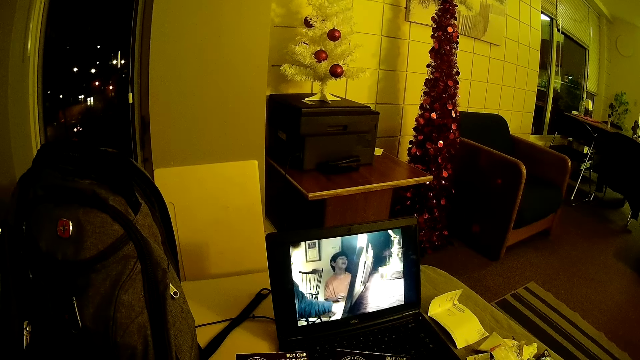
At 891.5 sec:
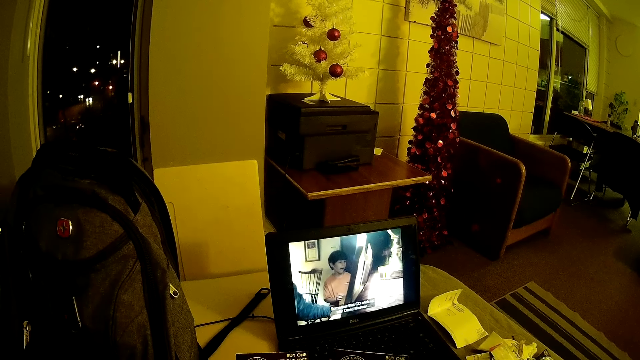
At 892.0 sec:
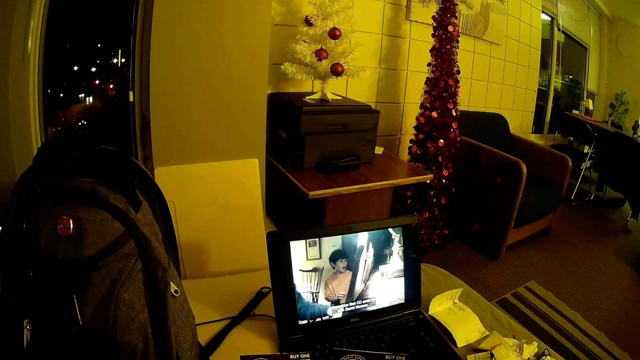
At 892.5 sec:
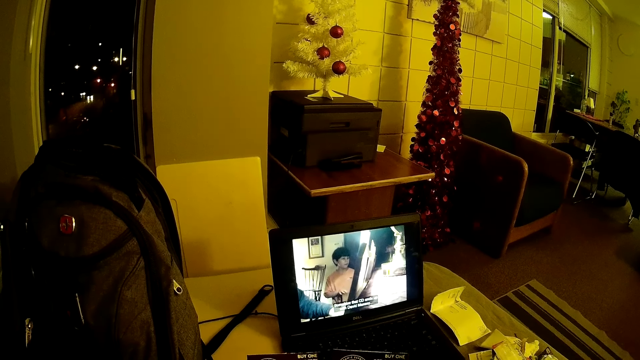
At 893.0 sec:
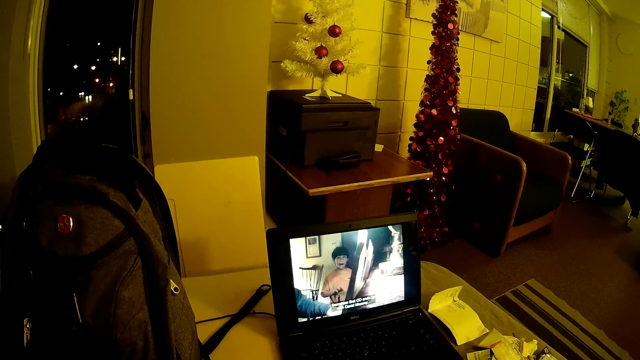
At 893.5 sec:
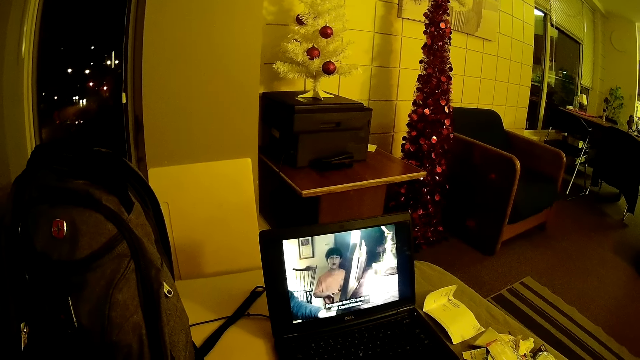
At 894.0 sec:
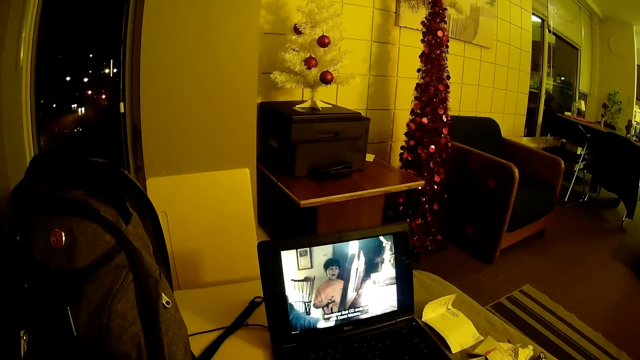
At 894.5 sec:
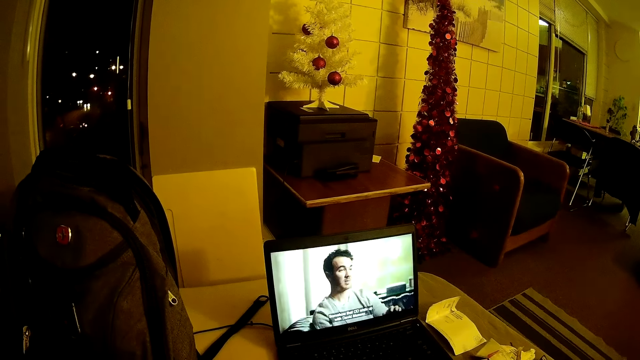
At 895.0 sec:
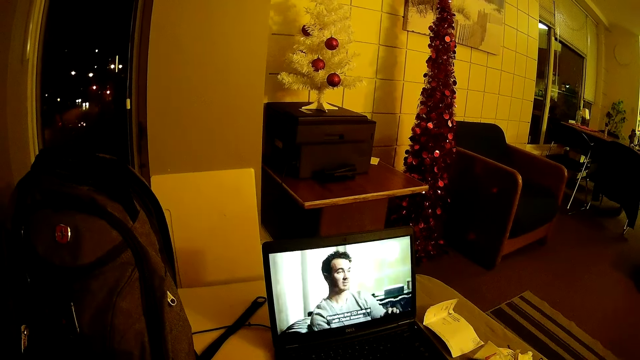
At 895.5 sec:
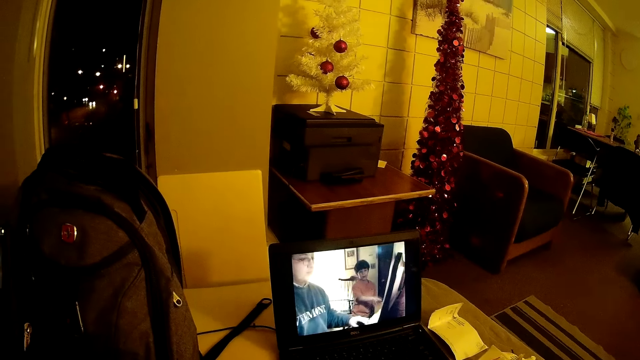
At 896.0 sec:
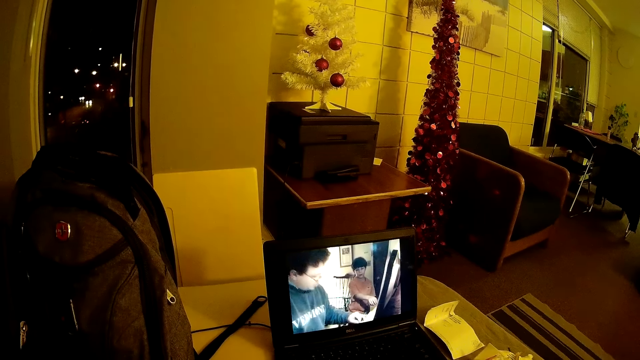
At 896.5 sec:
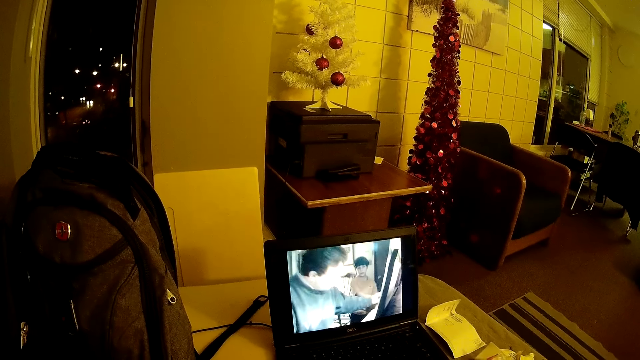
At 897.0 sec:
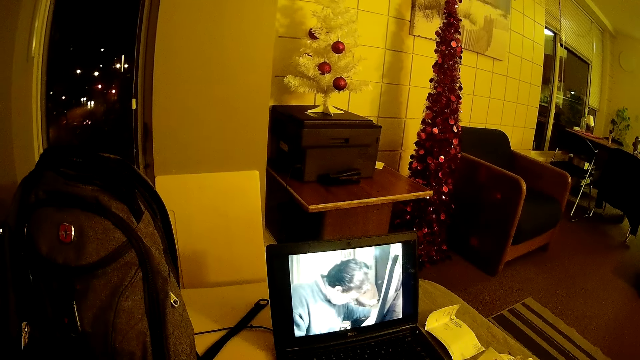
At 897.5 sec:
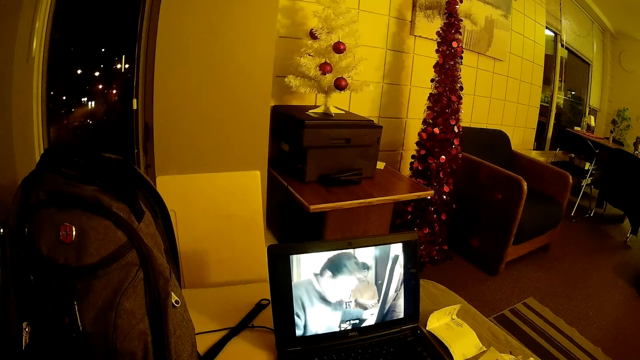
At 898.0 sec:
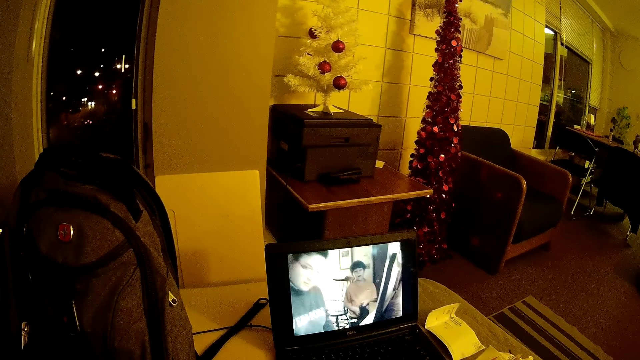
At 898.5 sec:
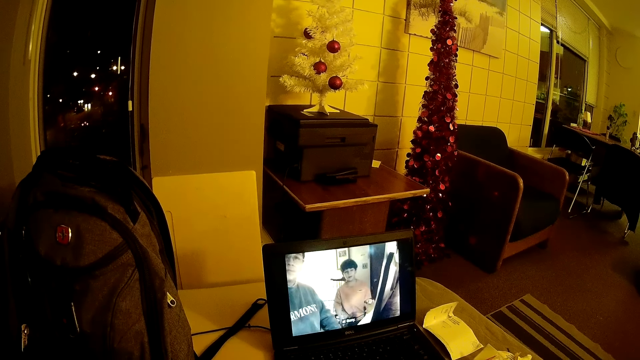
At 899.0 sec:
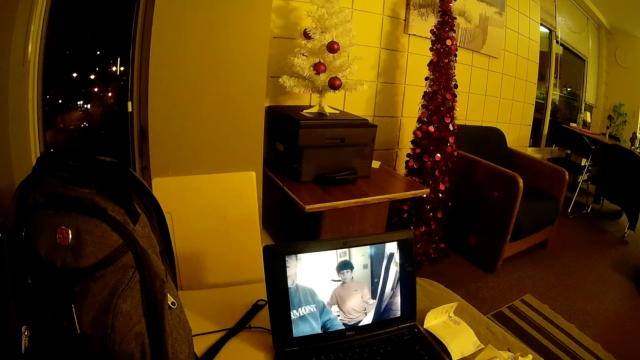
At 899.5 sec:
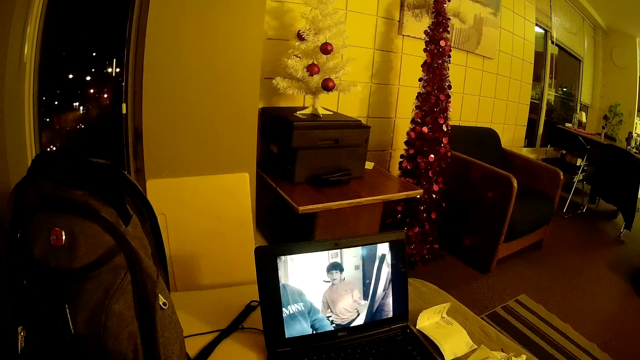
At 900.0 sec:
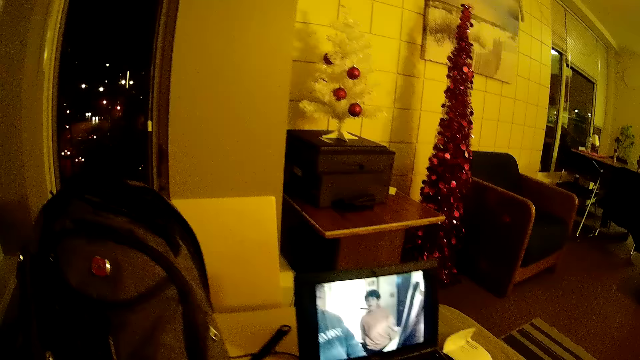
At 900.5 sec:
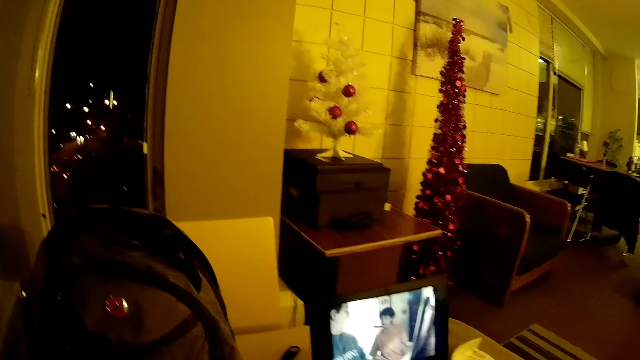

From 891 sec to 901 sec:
The camera wearer watches a movie on the laptop.

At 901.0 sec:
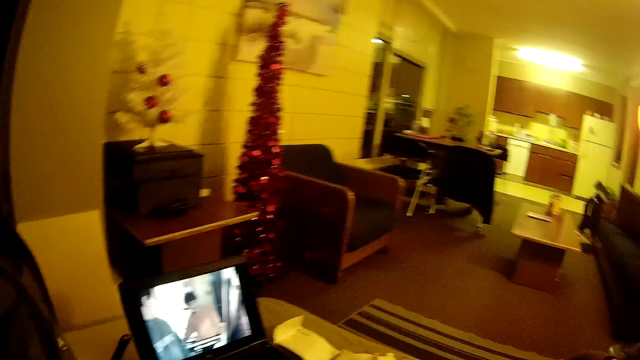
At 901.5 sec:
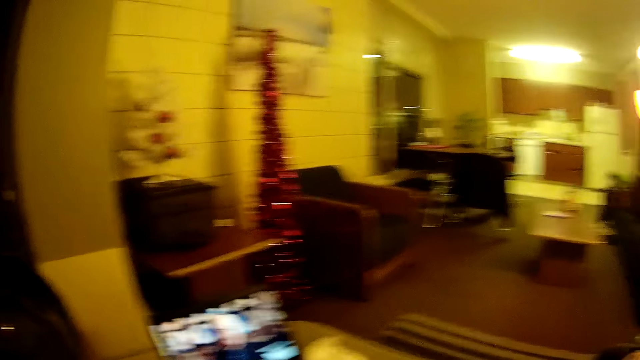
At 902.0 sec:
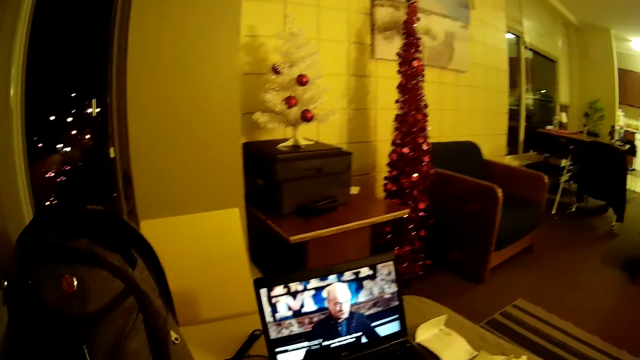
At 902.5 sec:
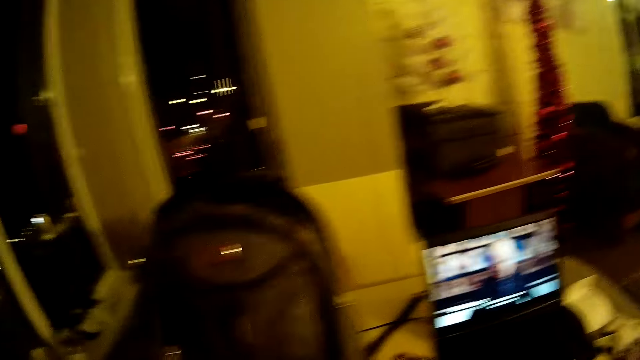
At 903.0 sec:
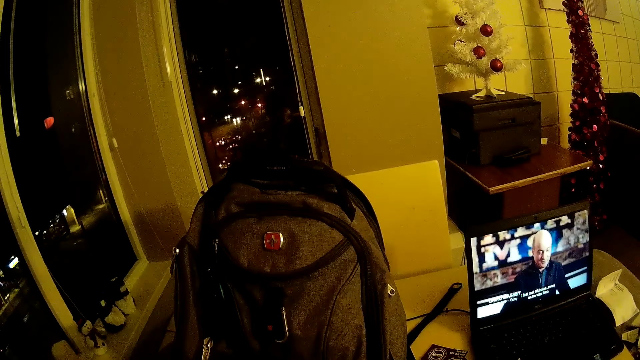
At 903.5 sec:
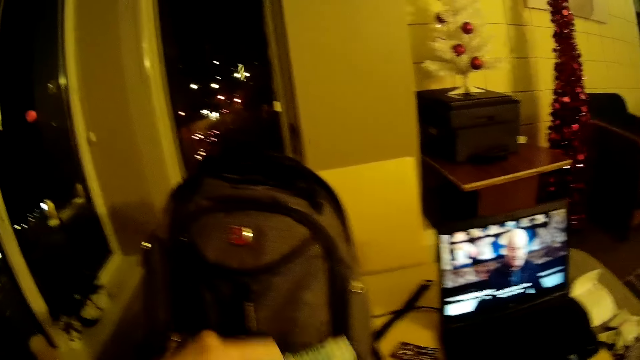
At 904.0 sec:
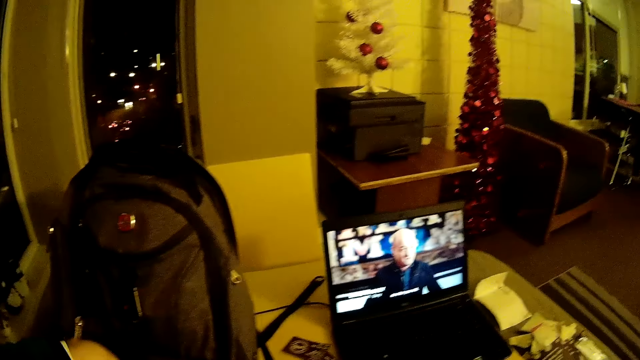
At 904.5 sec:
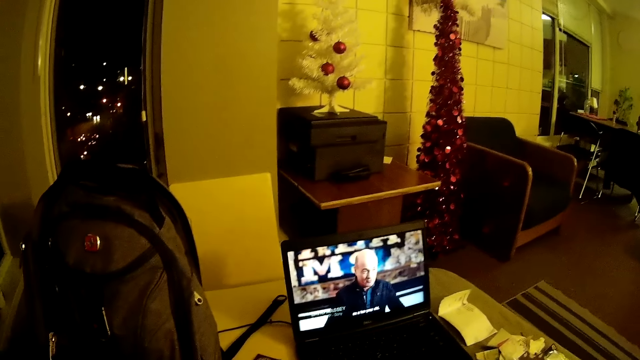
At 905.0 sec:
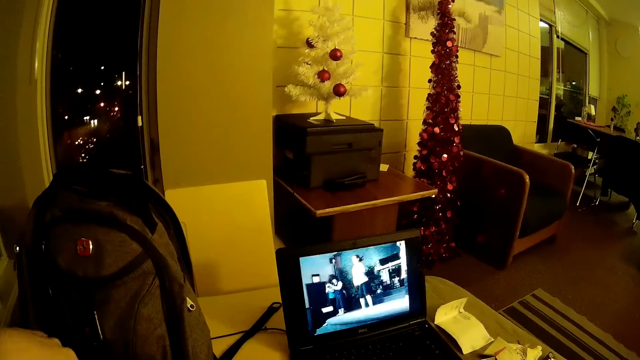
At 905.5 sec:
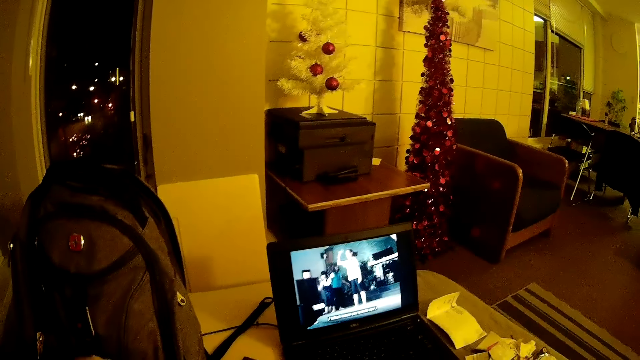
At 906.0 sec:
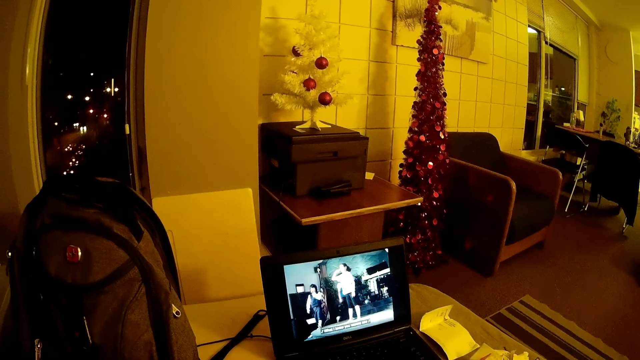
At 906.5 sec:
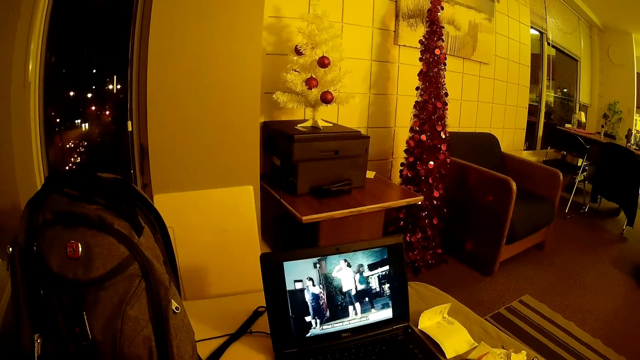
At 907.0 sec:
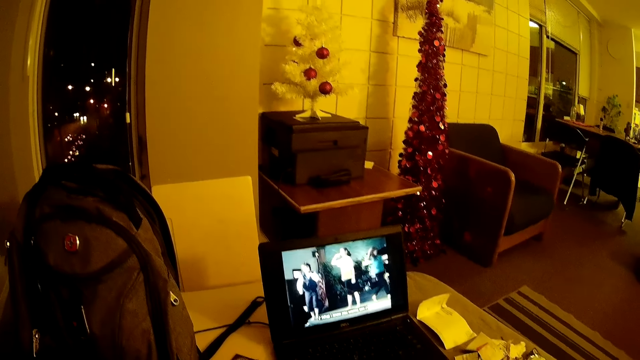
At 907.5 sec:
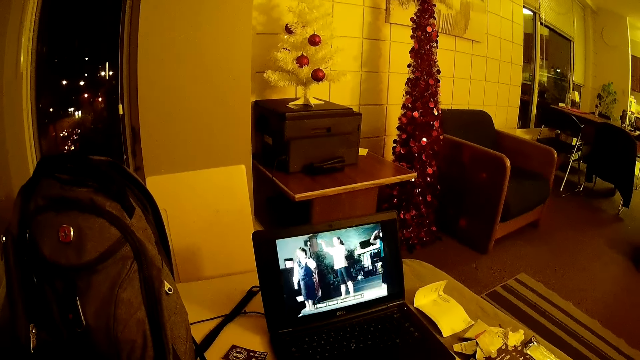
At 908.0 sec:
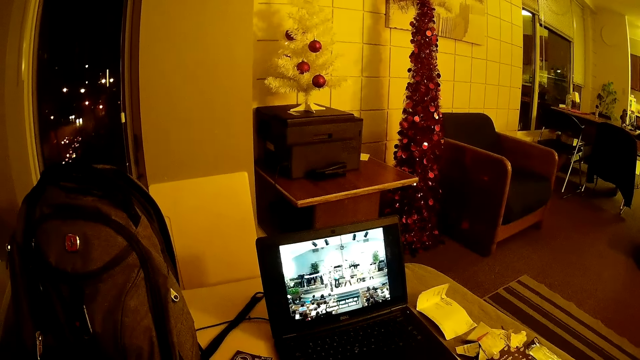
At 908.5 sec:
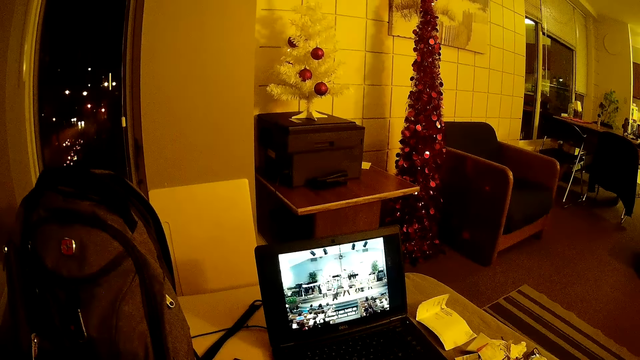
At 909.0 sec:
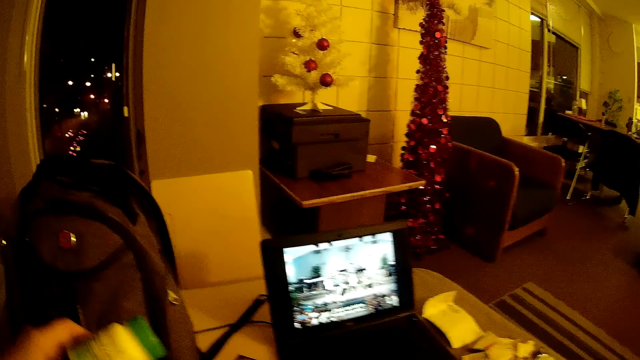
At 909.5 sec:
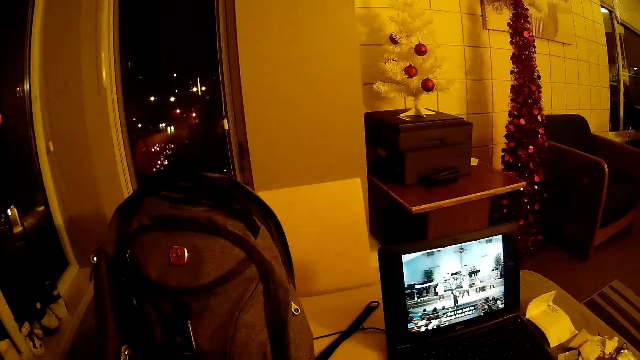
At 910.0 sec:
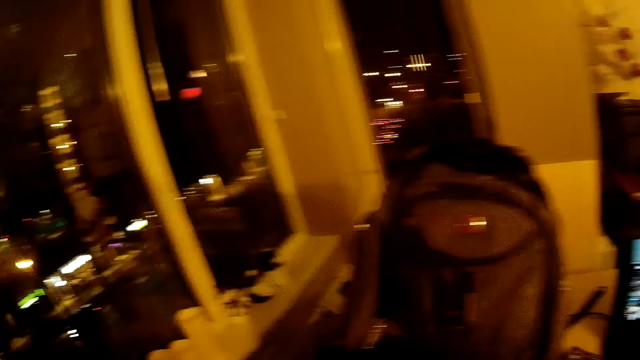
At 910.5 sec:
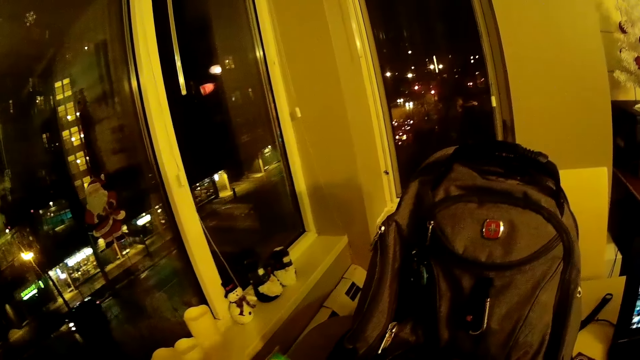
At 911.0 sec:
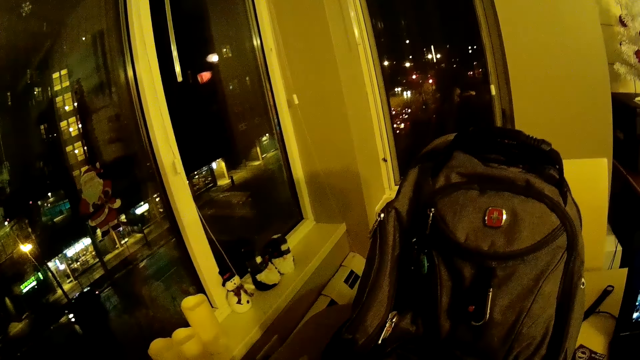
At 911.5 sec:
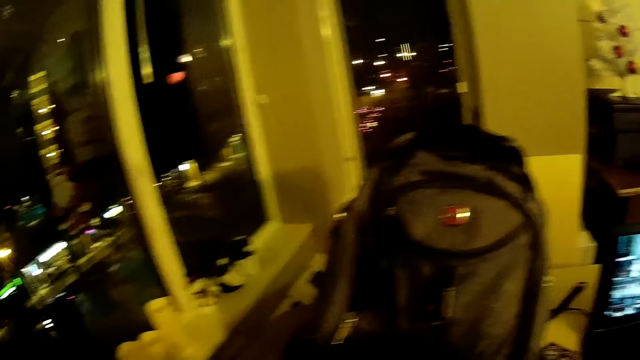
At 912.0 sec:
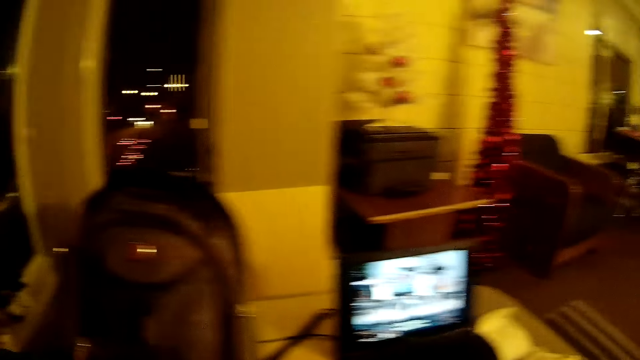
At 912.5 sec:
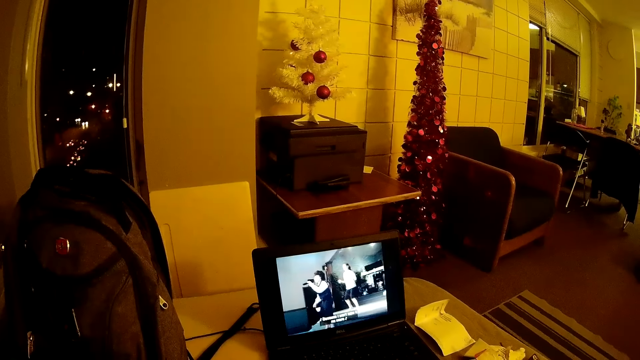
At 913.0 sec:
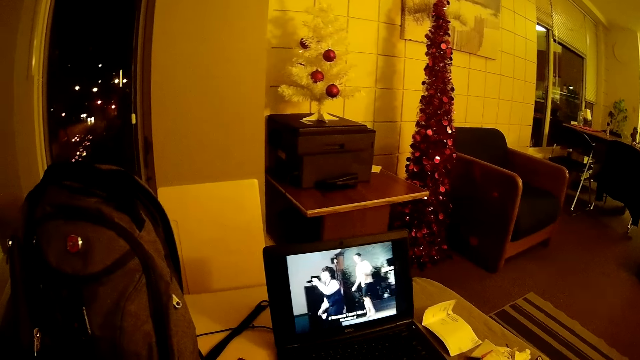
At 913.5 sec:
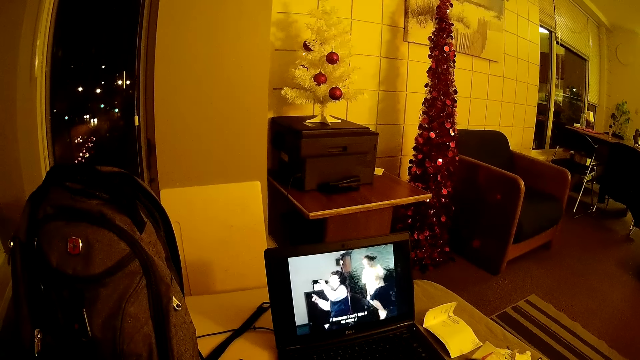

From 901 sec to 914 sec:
The camera wearer turns around the room. They watch a movie on the laptop. They look around the room.
